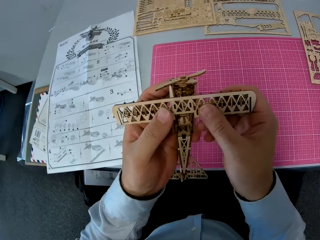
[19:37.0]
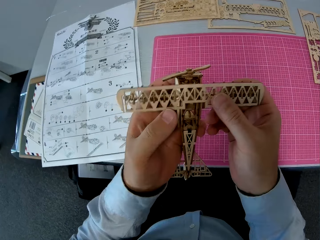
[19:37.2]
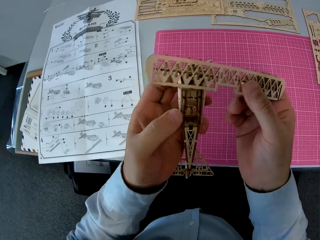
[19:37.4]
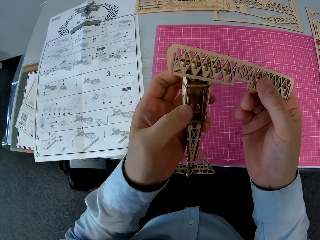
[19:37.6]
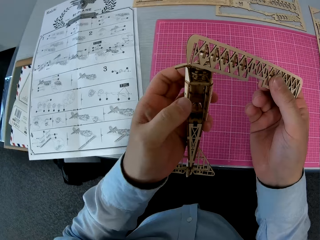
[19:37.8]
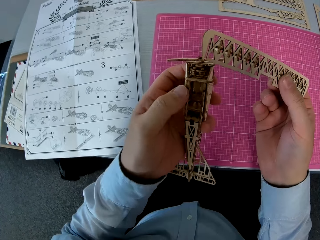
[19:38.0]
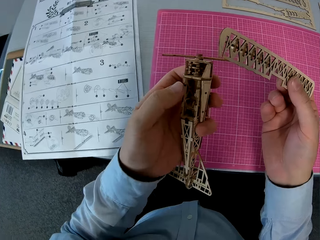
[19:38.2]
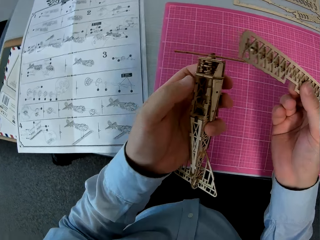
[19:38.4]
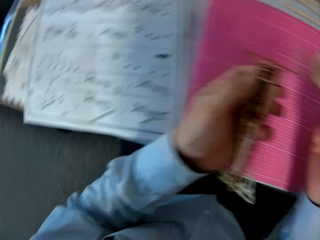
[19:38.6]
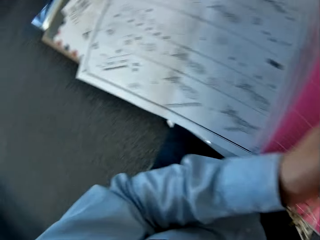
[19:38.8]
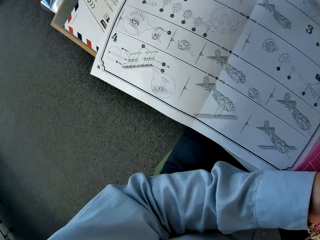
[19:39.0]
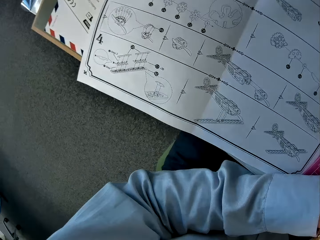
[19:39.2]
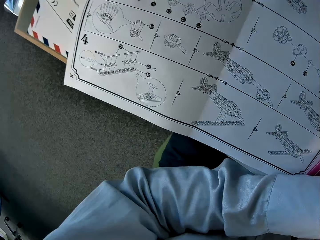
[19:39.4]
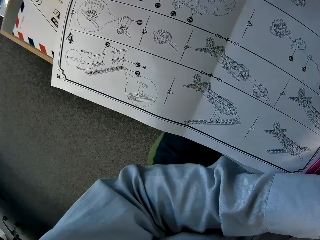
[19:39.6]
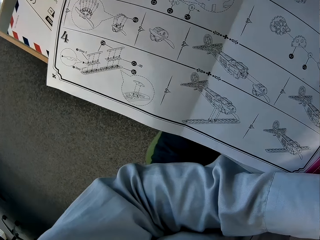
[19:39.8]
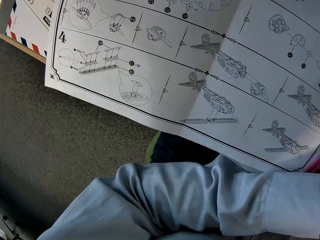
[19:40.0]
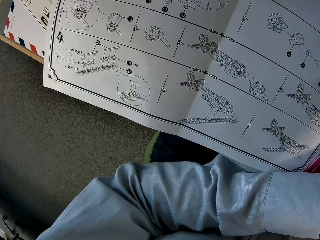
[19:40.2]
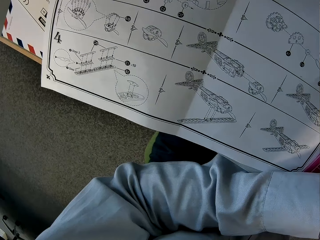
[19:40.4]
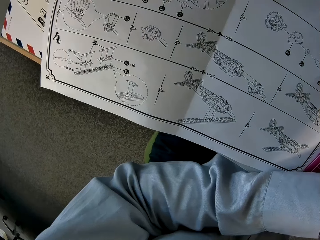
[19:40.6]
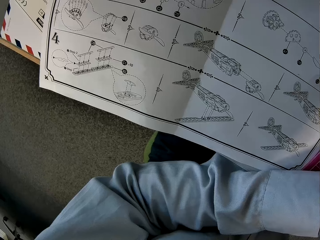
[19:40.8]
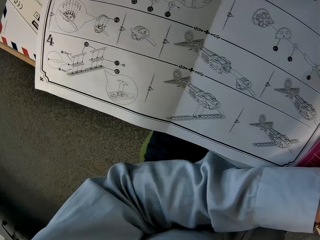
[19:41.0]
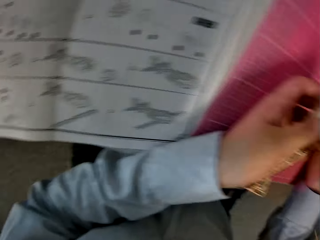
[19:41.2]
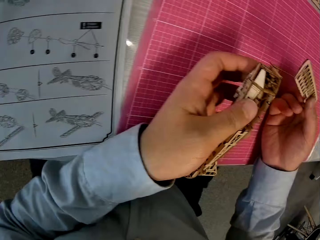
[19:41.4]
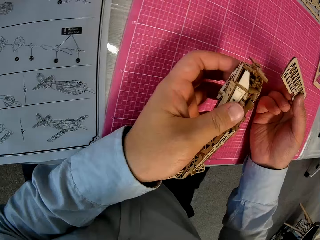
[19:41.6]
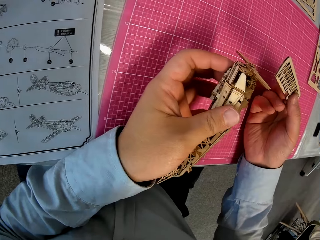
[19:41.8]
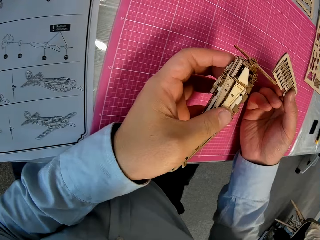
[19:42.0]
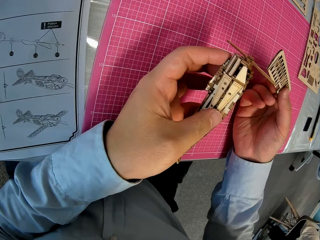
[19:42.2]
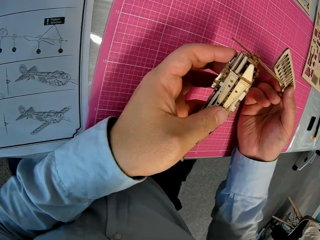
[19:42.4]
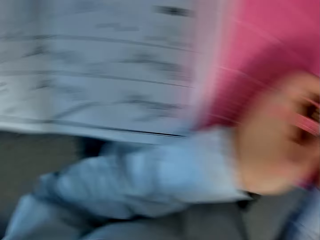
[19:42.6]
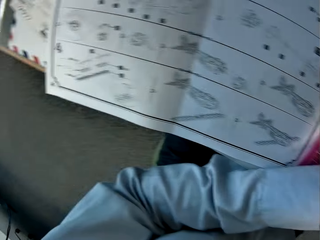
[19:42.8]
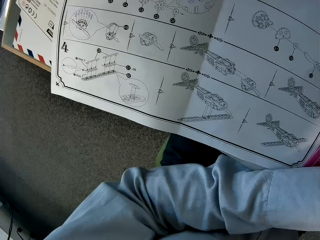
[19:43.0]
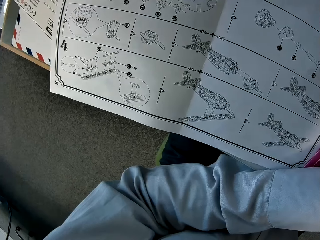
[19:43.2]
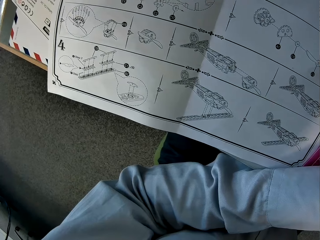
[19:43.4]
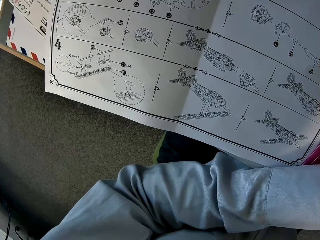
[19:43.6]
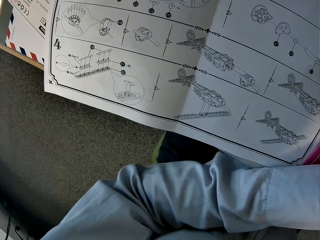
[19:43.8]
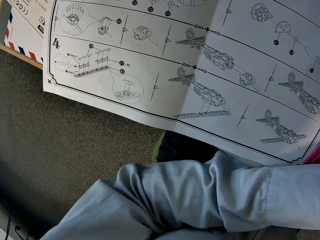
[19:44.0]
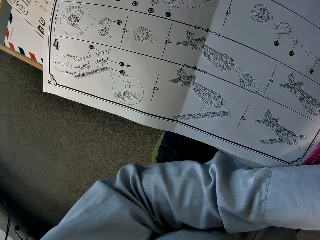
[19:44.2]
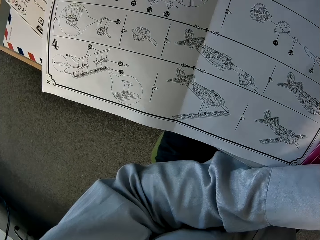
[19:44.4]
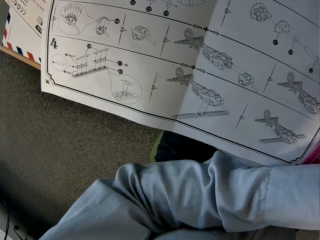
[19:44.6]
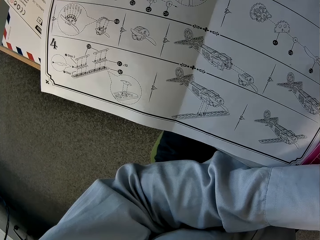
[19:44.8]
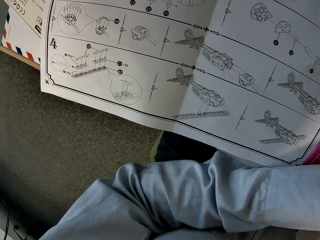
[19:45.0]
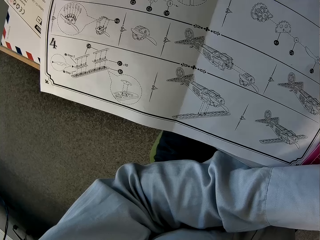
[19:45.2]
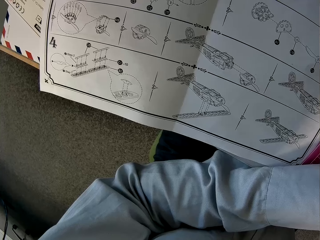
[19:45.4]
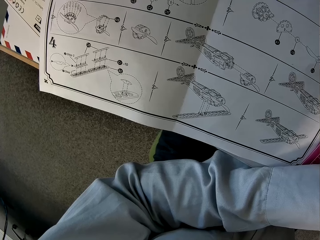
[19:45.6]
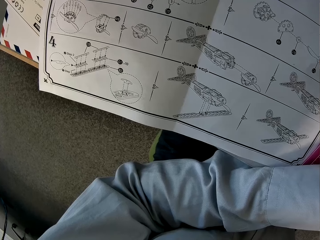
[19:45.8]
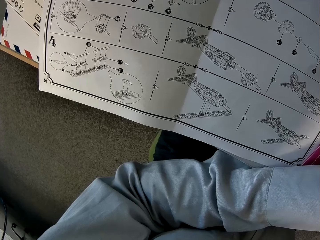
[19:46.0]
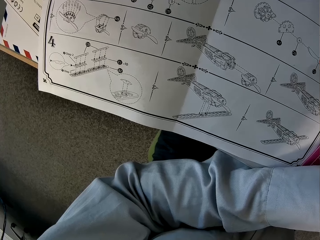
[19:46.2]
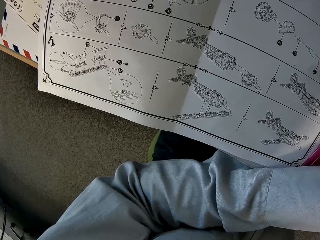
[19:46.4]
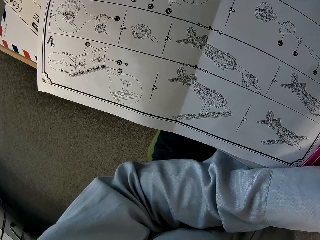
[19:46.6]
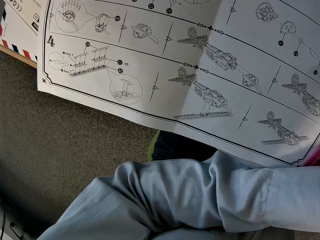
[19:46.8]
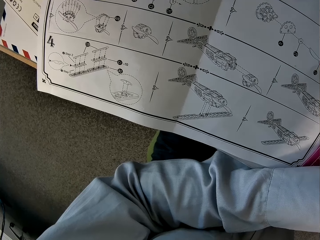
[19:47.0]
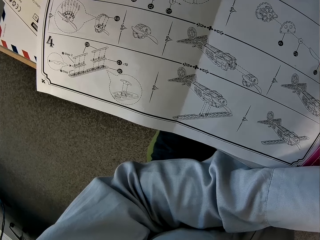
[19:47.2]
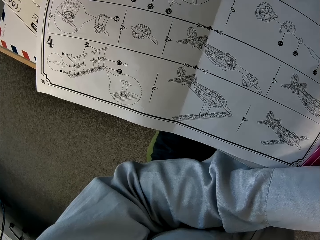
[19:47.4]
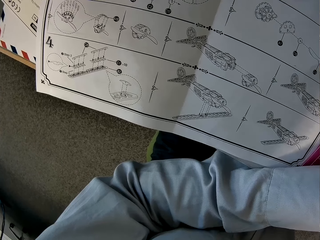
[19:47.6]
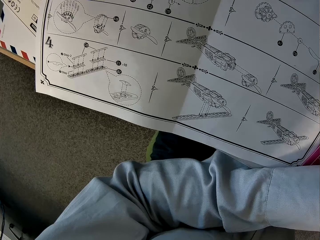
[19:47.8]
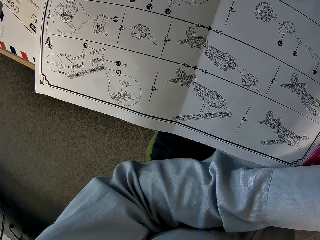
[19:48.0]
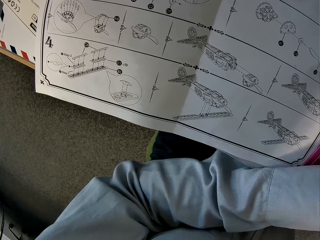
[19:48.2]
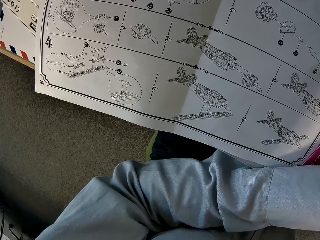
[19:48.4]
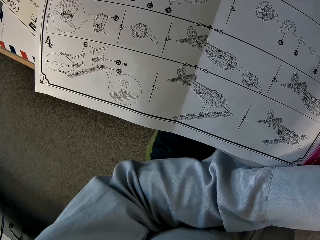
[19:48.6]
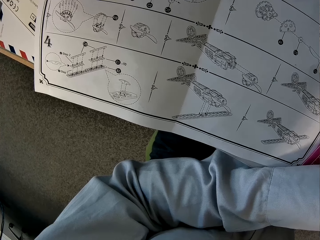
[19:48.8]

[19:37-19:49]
The camera wearer separates the two assembled wooden pieces. They glance at the instruction manual. They stare at the toy plane. They stare at the drawing.

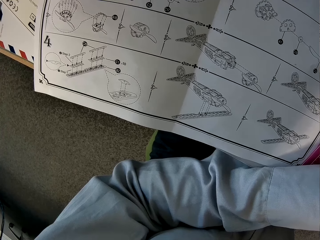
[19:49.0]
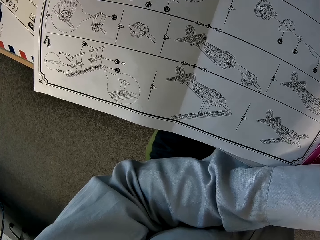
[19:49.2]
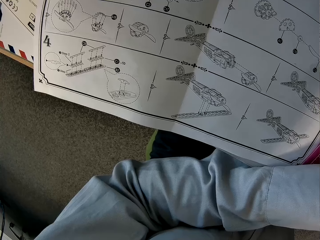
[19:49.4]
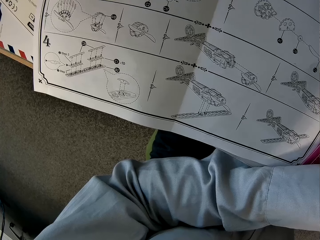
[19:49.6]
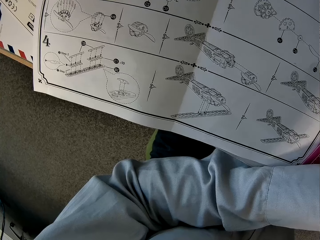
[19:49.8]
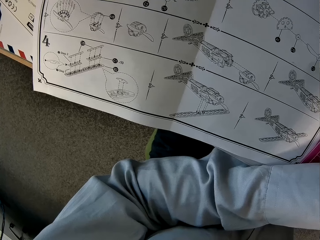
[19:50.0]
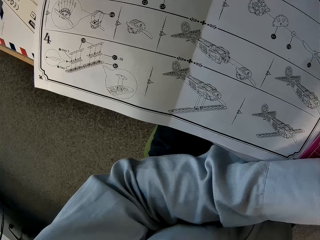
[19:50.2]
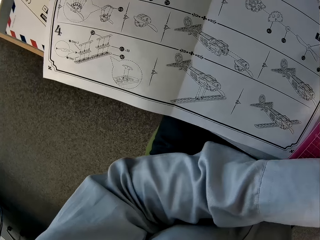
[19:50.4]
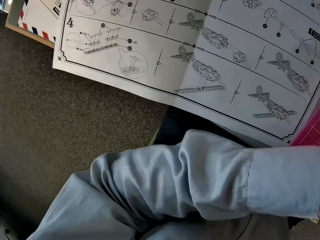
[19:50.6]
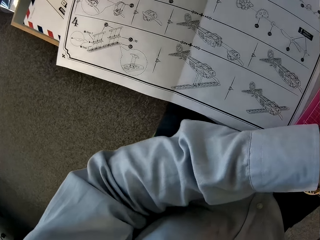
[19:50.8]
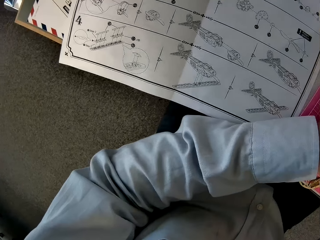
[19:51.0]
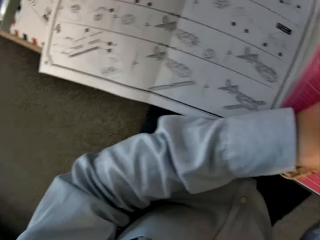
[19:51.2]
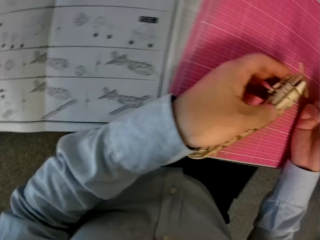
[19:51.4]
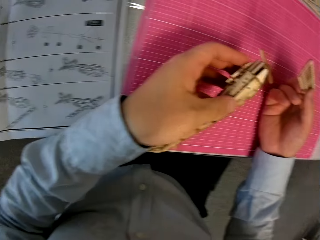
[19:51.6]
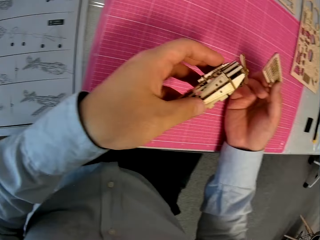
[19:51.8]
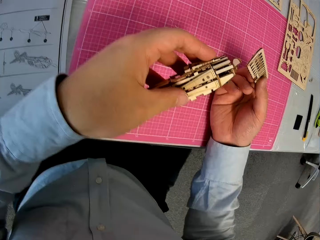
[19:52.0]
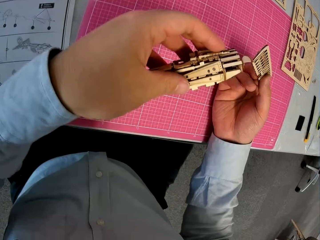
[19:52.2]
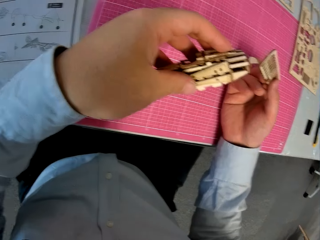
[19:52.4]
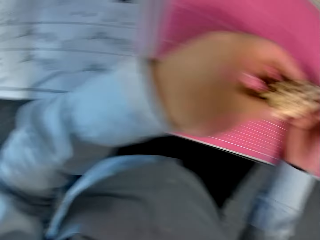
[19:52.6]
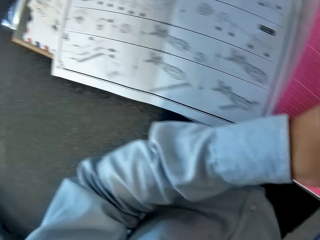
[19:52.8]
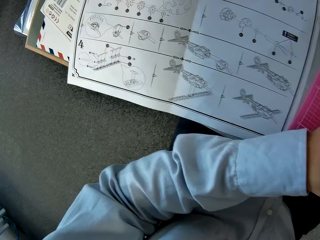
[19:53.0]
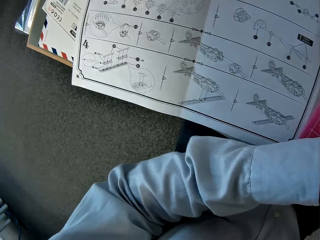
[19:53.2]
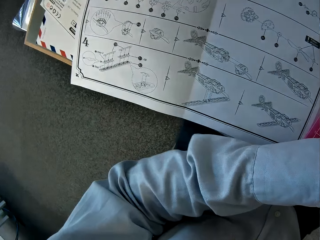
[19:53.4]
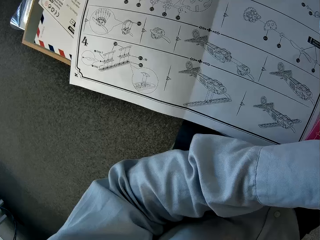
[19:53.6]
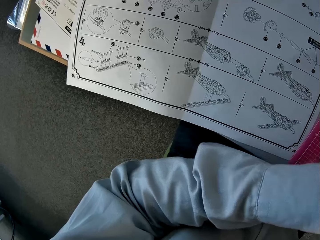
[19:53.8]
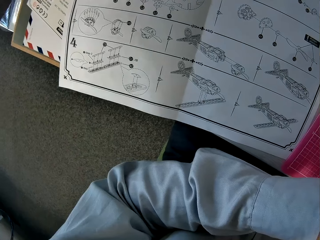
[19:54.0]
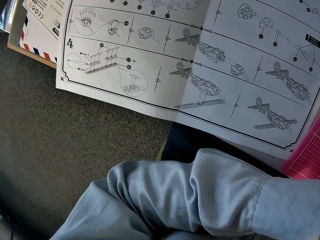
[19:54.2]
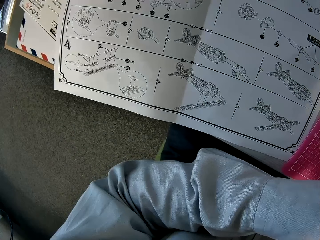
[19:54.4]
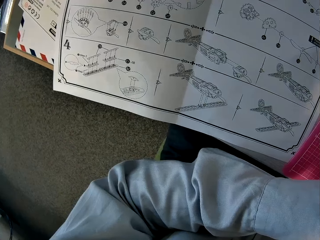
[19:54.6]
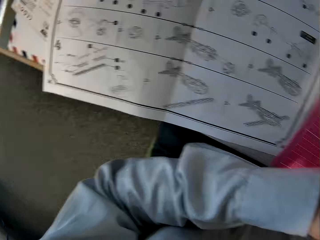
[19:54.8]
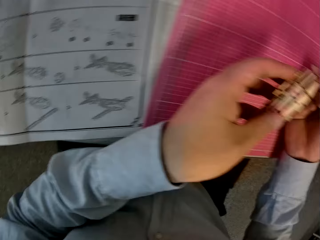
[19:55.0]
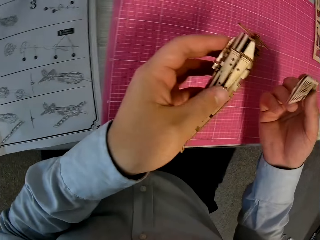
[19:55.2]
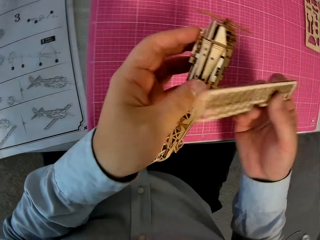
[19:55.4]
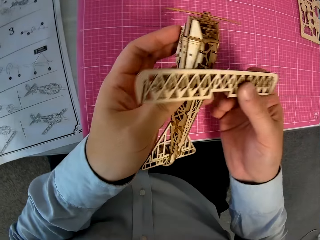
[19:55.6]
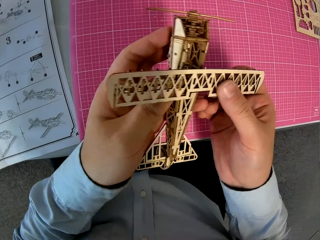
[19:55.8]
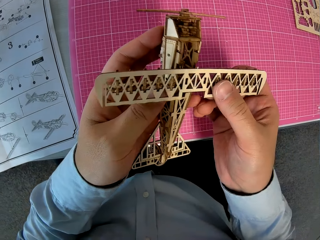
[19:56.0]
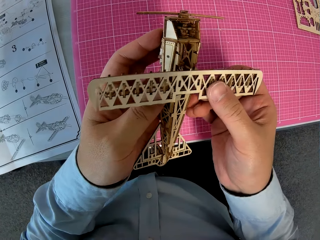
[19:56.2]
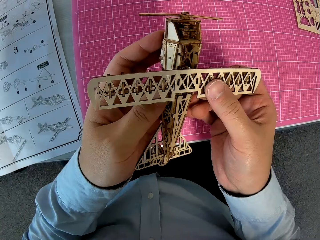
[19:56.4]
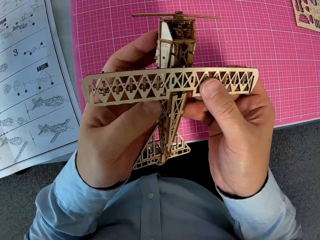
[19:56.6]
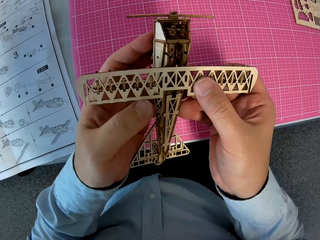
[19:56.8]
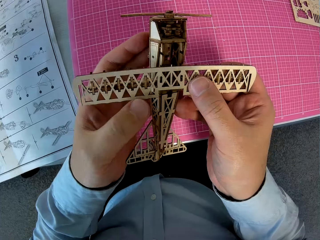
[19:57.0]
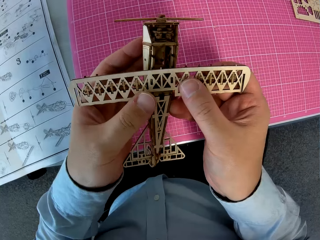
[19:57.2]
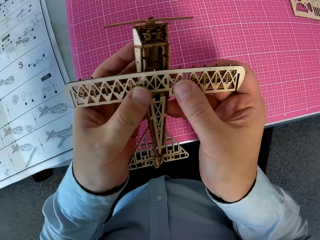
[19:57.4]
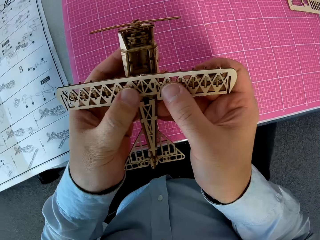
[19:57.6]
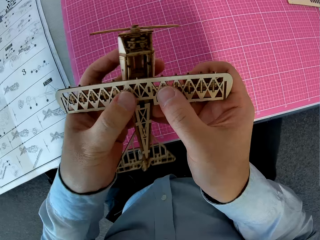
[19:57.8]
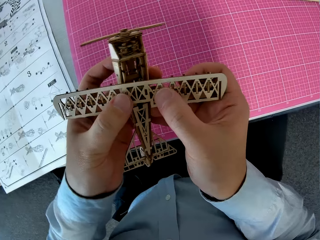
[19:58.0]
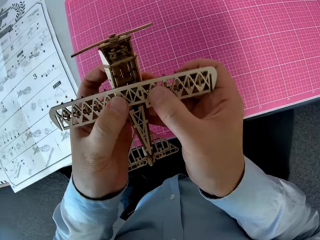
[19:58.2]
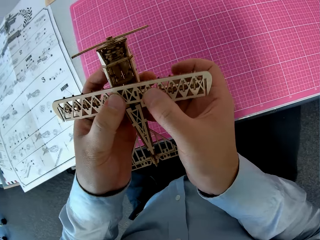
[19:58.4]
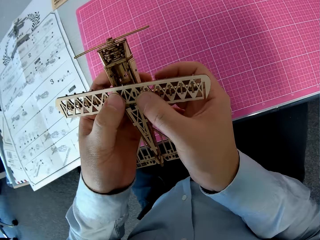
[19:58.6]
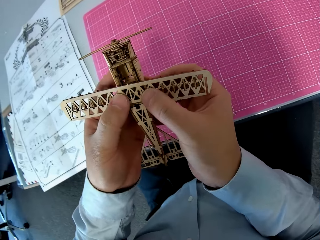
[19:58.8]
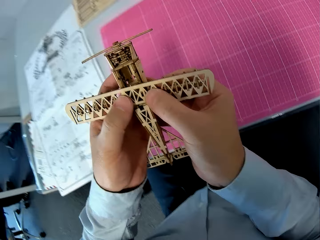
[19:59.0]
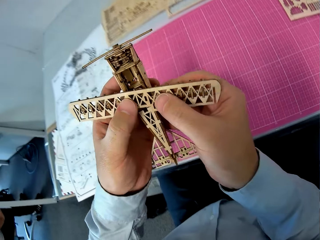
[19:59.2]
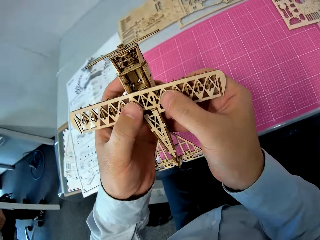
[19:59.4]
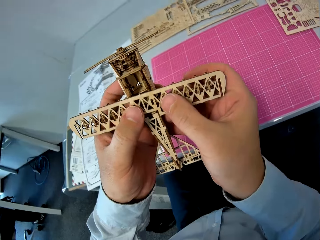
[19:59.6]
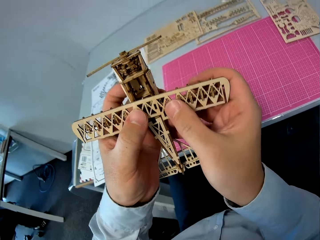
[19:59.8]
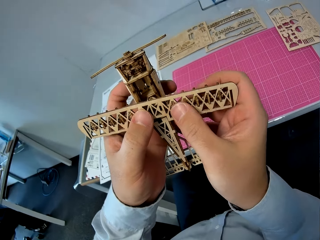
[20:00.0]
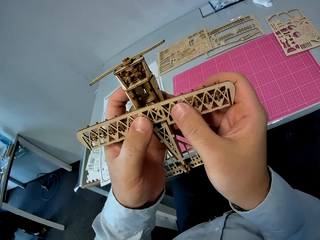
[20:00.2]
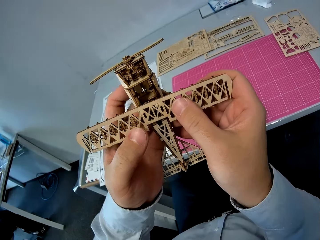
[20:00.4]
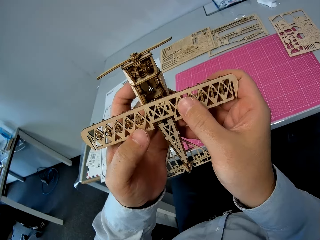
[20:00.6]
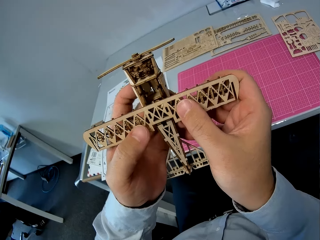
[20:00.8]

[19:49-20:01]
The camera wearer stares at the toy plane. They stare at the drawing. They fix the wings on the toy plane. They place the two assembled wooden pieces together.
